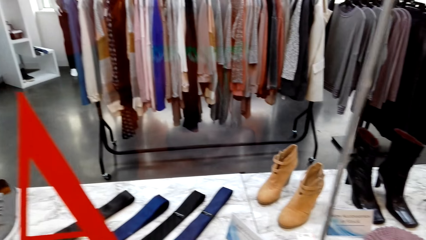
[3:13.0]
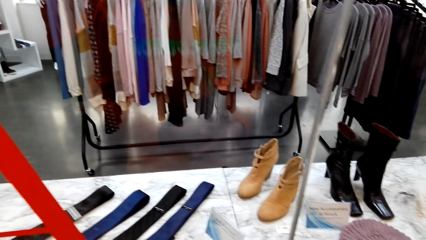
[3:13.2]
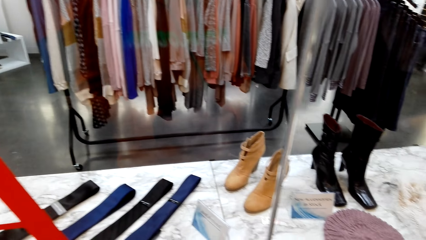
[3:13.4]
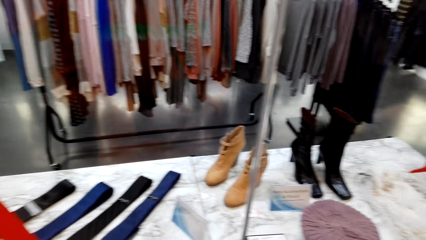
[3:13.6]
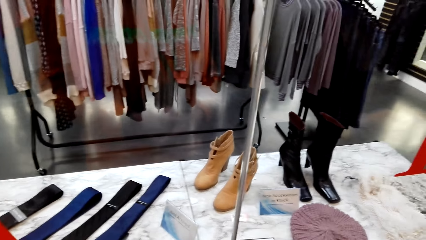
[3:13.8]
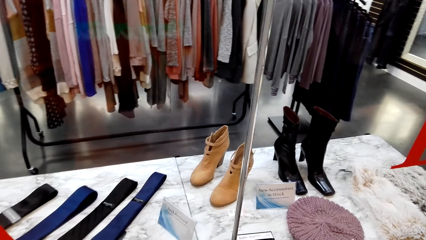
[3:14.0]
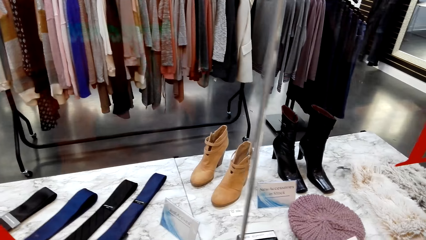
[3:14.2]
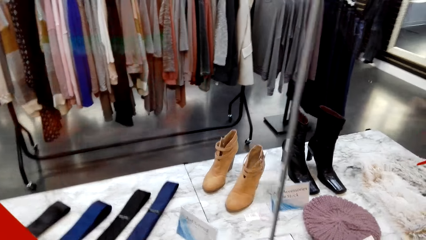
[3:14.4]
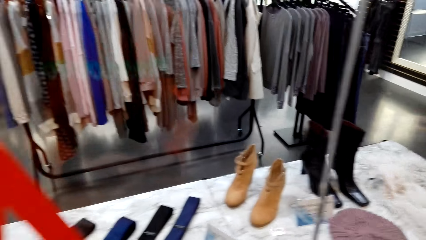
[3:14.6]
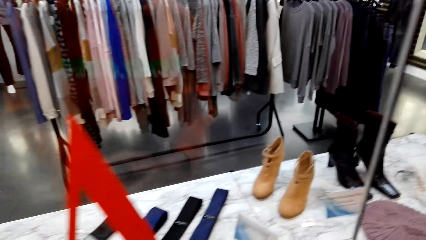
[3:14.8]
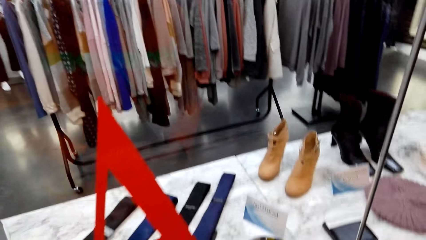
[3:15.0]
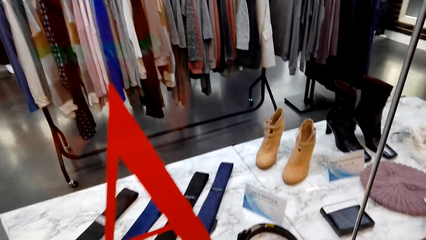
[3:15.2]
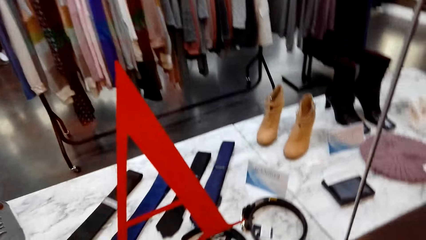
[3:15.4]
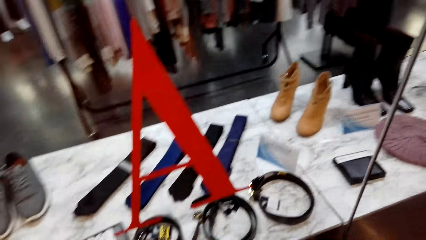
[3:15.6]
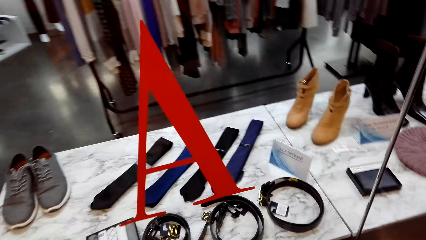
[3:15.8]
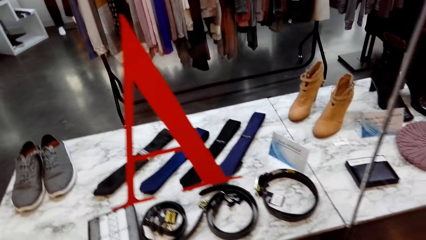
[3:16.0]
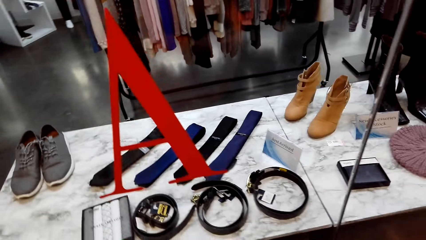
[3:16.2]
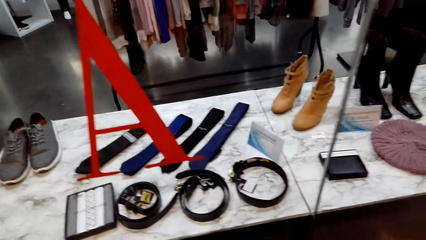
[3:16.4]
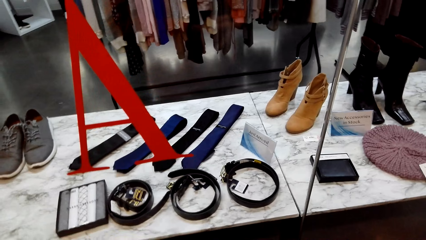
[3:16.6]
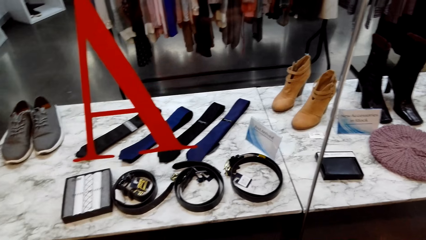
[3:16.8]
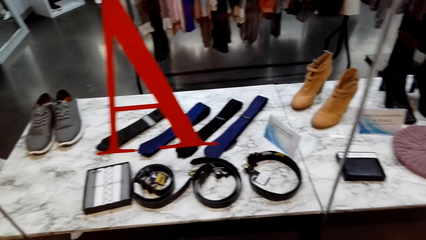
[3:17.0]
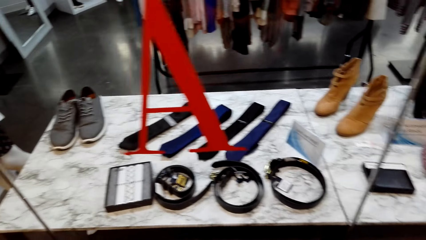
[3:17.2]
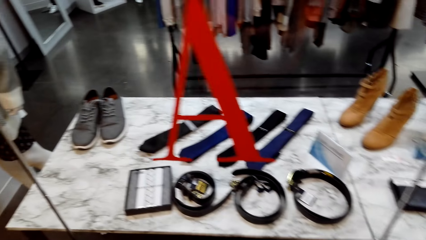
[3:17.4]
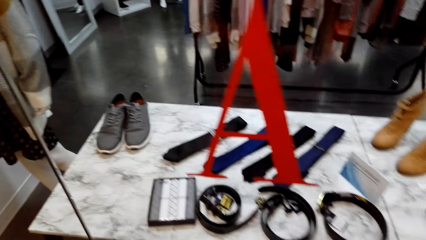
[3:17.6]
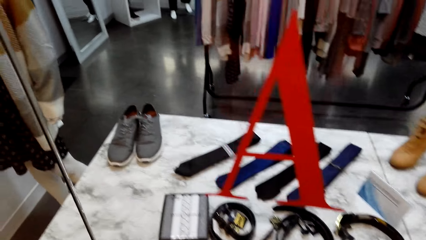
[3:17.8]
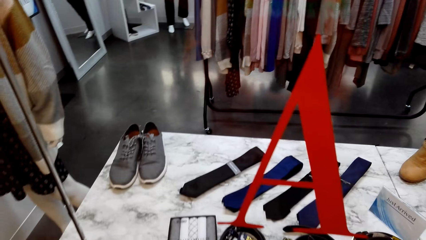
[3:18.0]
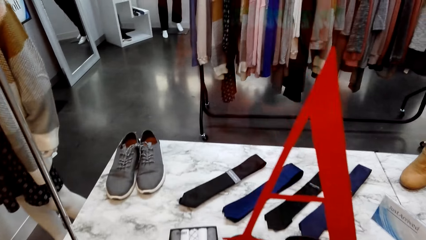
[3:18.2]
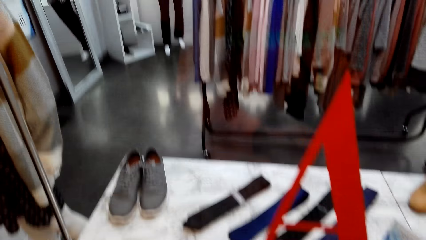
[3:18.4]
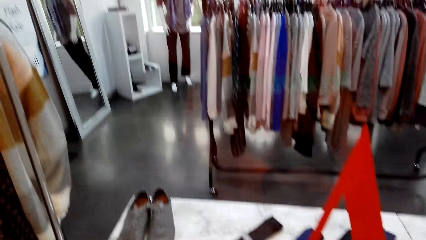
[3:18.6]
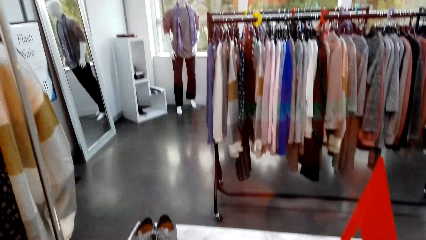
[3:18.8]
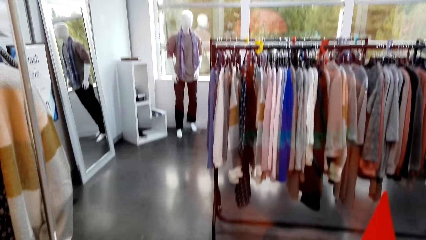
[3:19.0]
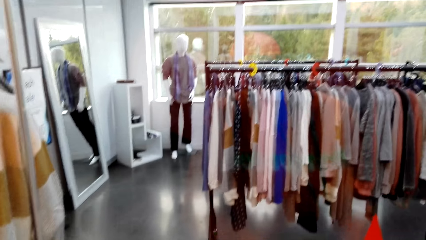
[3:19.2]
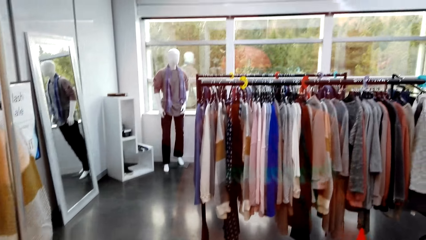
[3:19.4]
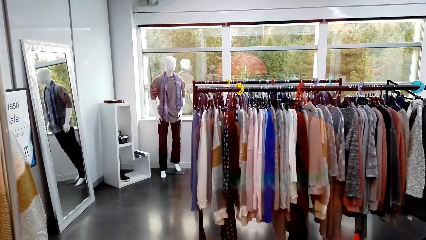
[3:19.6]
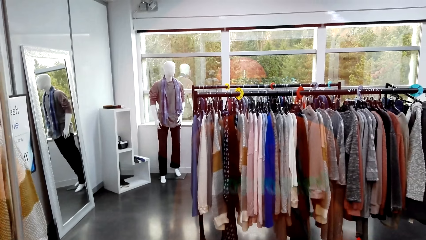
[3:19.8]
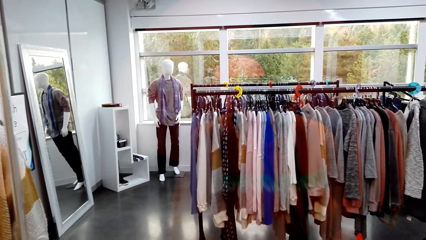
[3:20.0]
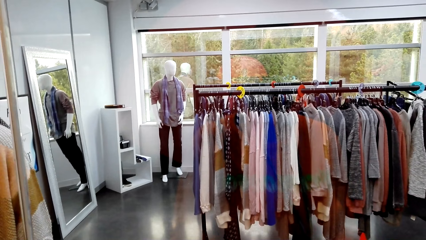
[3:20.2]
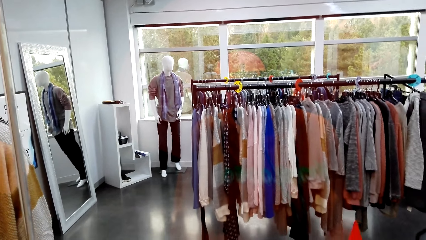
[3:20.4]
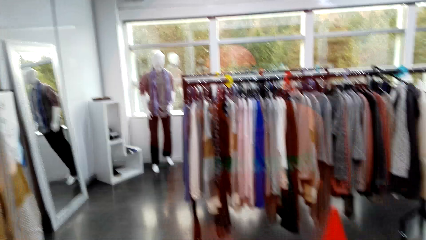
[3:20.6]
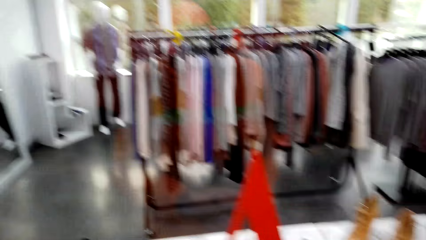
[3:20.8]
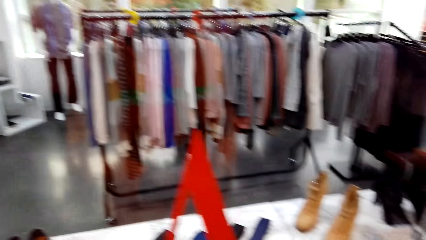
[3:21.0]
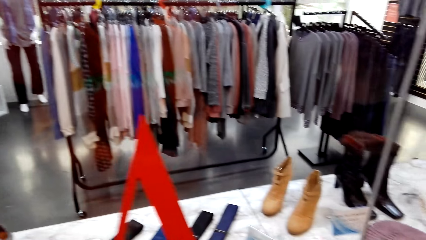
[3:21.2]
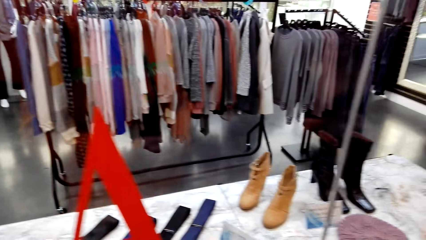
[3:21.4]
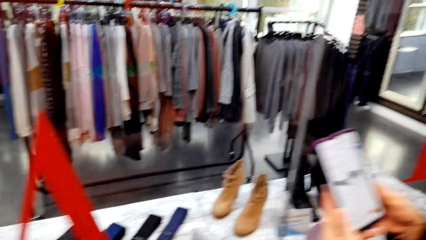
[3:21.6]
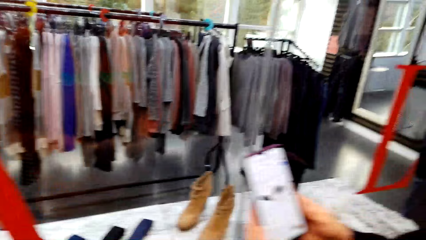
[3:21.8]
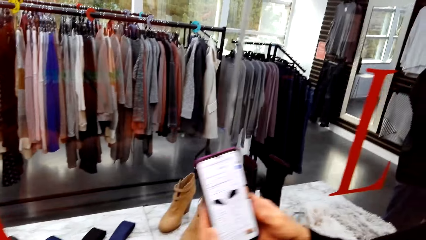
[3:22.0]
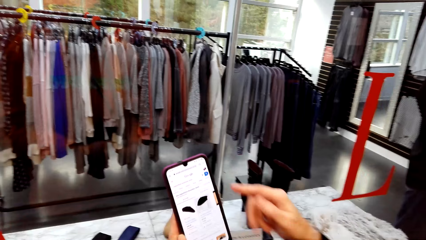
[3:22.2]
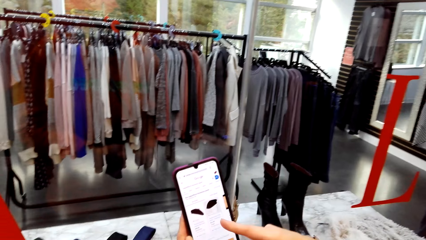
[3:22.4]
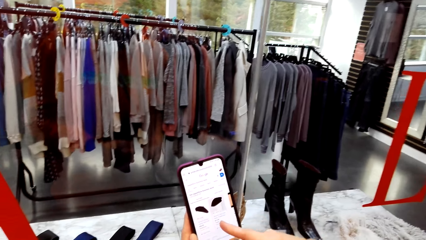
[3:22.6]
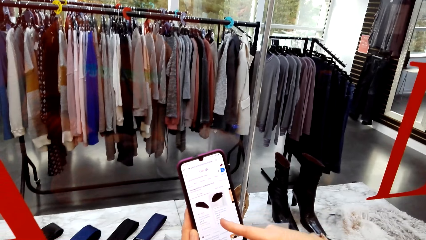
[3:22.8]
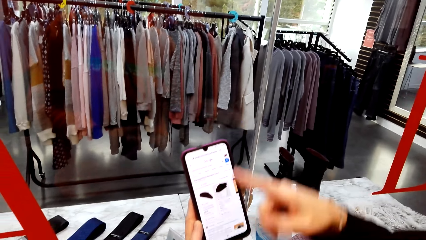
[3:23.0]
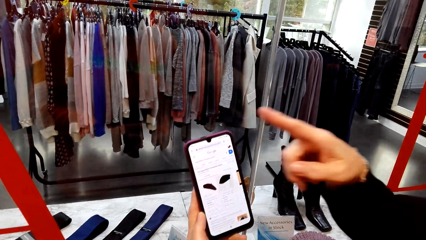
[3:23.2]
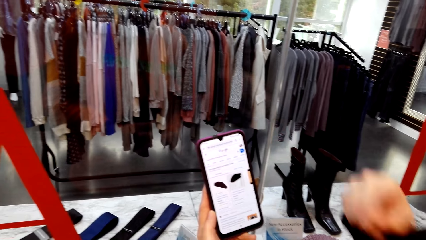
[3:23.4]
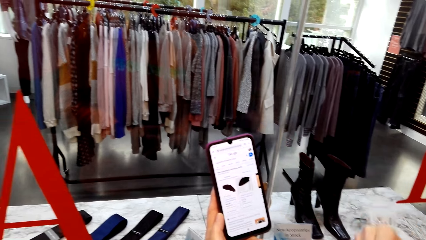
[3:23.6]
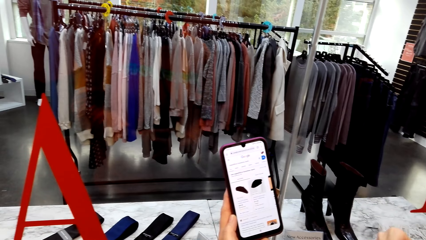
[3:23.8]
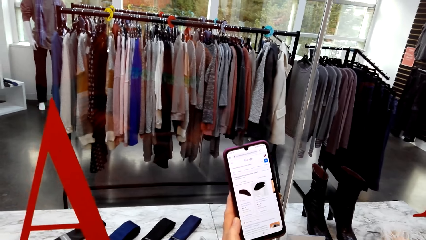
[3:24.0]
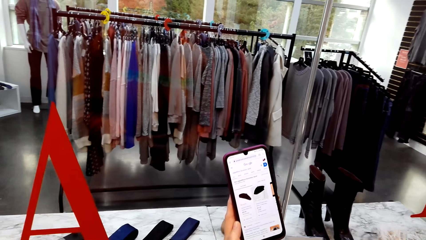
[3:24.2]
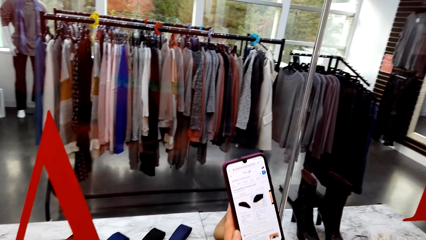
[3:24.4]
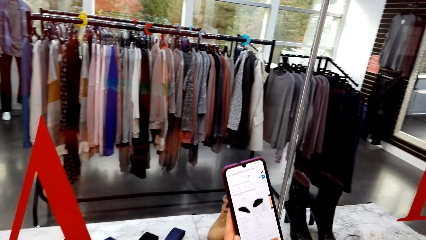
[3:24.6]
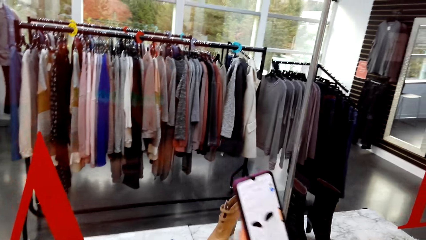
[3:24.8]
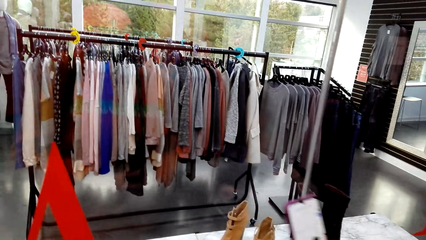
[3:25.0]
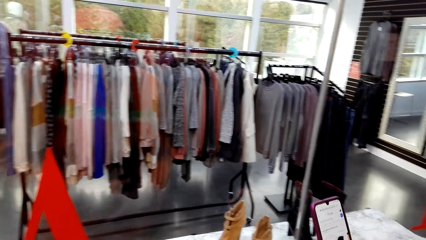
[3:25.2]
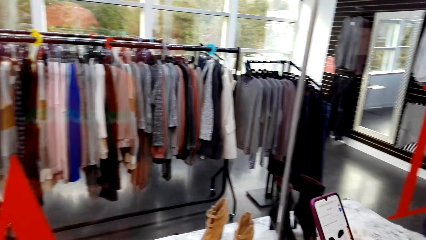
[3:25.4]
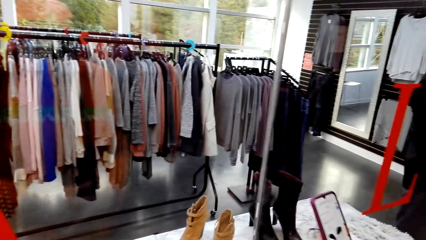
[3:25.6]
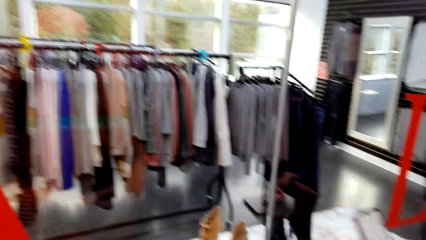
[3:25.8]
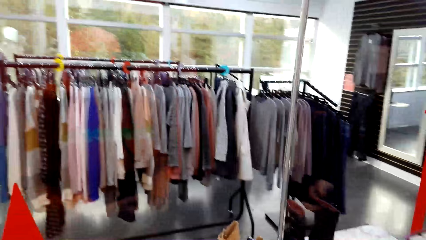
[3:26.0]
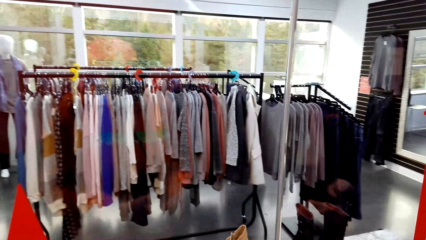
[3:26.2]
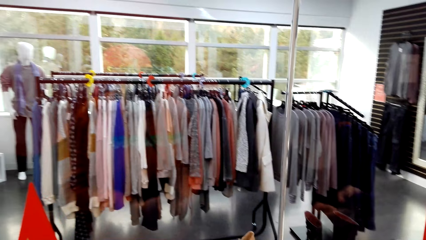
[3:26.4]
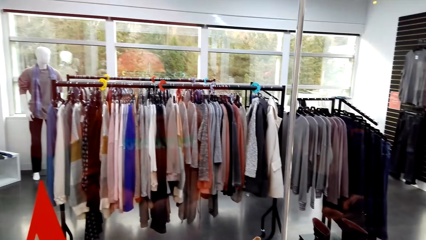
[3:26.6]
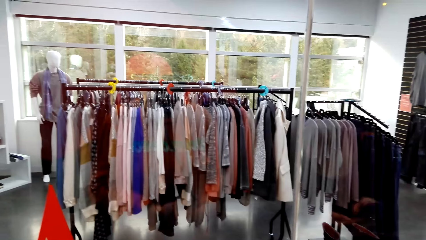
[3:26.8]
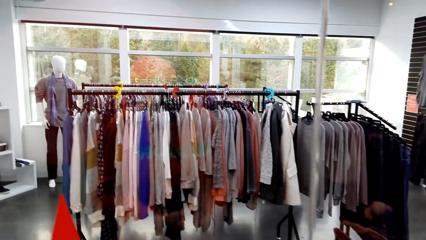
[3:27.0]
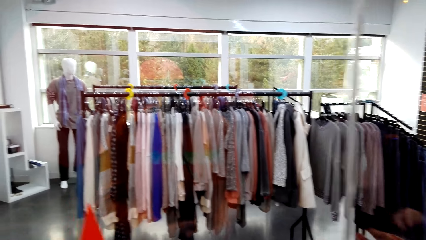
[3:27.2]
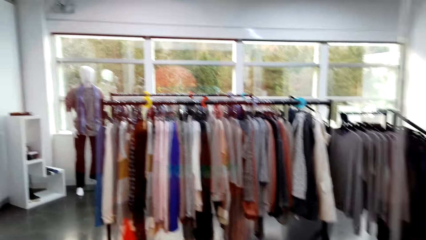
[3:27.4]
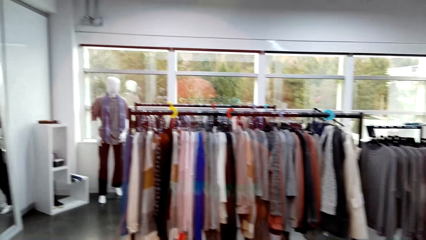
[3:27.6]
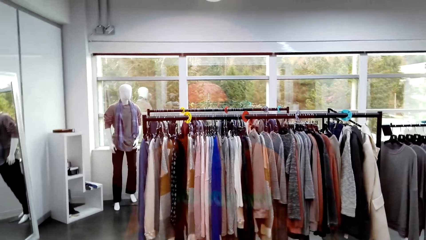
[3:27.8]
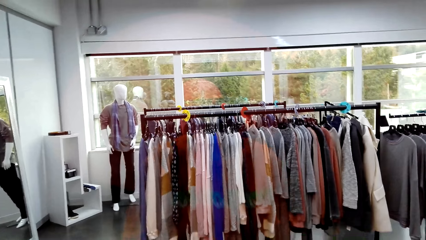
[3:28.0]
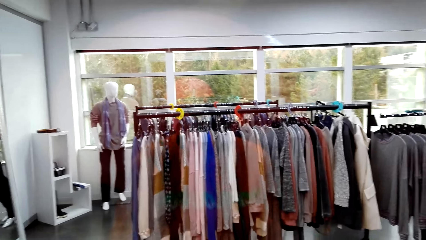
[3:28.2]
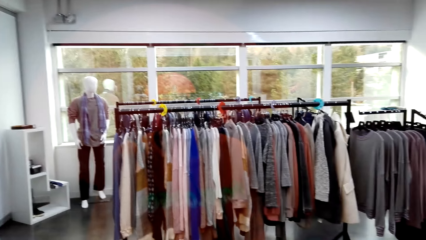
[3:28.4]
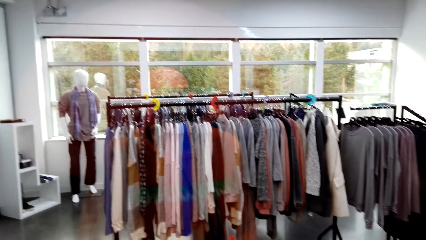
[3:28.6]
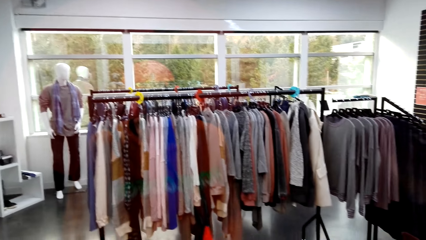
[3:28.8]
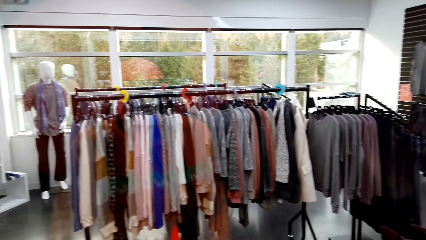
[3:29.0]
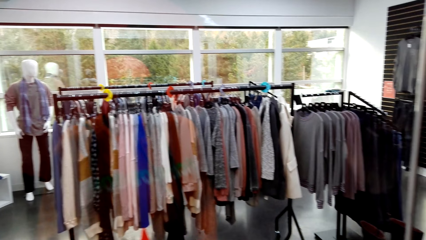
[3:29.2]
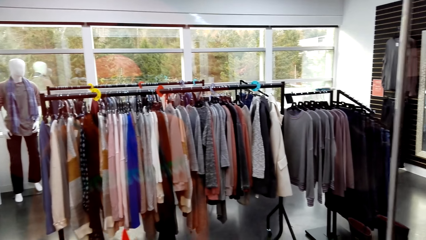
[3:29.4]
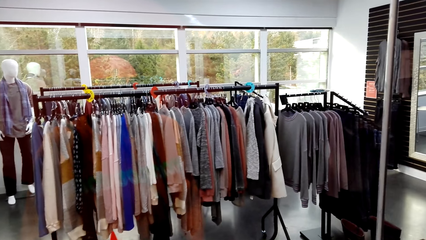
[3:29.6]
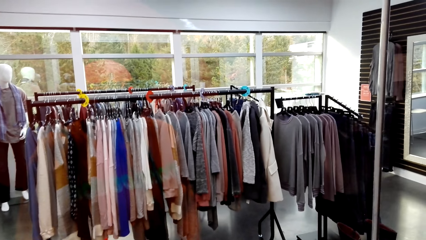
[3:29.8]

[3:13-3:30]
The camera wearer stares at the boots. They look around the clothing shop. They stare at the phone. A woman uses the phone. The camera wearer looks around the clothing shop.
